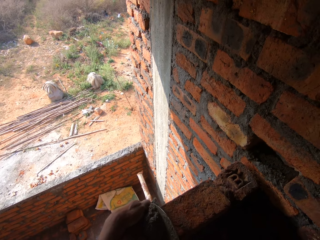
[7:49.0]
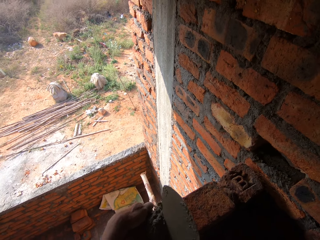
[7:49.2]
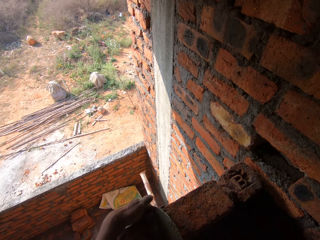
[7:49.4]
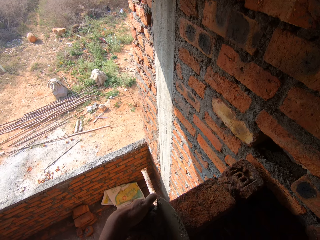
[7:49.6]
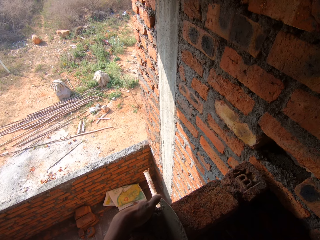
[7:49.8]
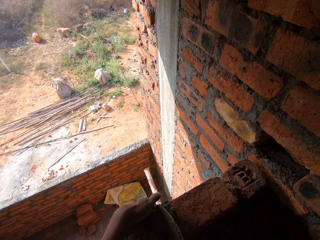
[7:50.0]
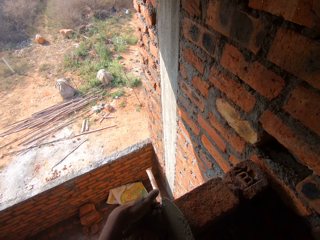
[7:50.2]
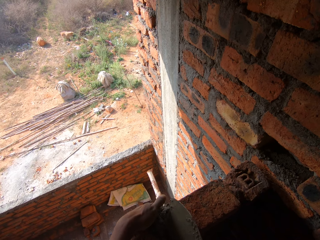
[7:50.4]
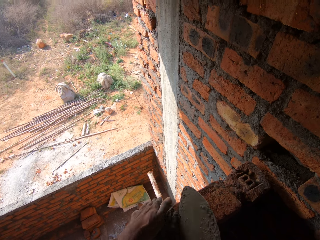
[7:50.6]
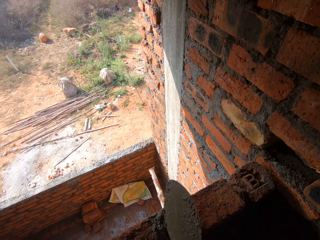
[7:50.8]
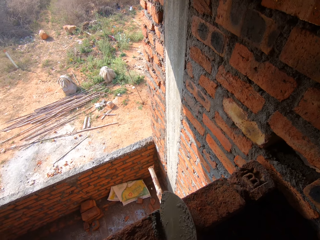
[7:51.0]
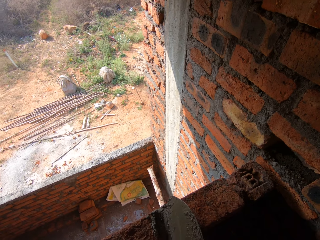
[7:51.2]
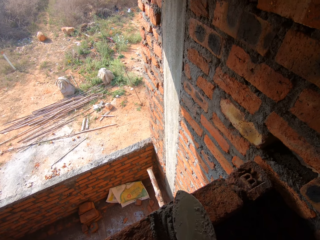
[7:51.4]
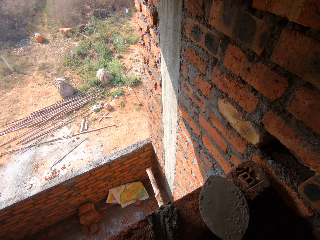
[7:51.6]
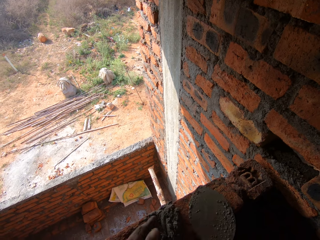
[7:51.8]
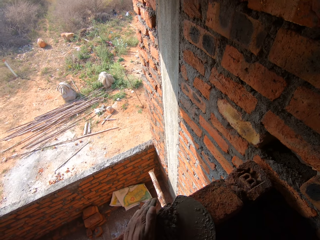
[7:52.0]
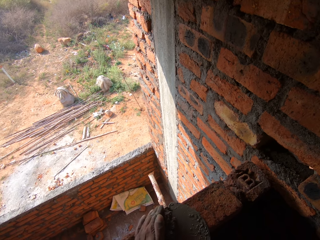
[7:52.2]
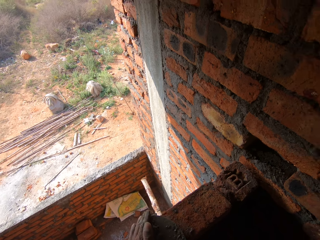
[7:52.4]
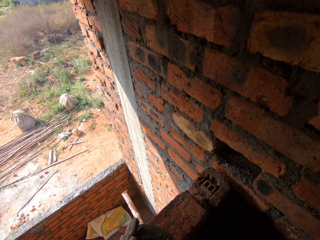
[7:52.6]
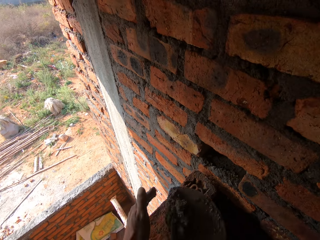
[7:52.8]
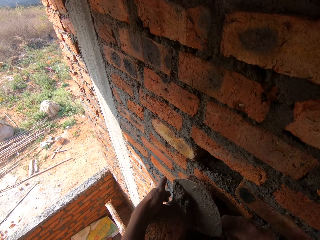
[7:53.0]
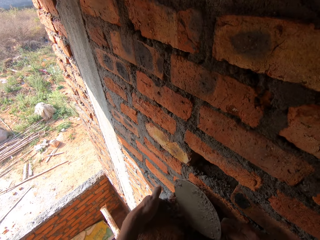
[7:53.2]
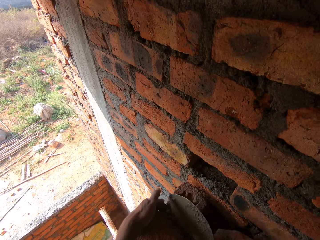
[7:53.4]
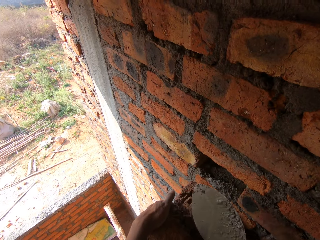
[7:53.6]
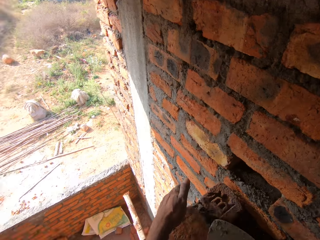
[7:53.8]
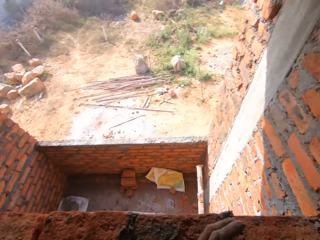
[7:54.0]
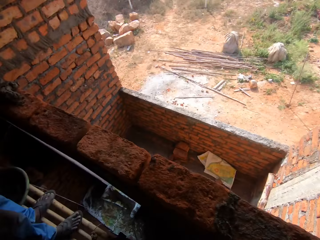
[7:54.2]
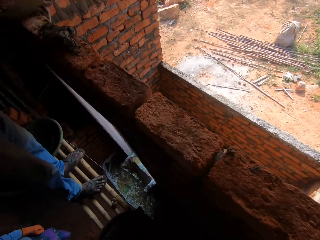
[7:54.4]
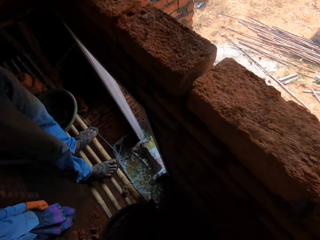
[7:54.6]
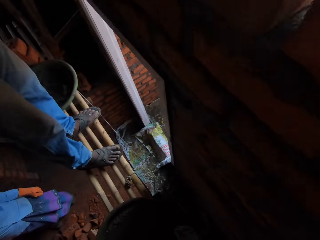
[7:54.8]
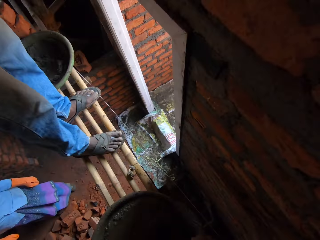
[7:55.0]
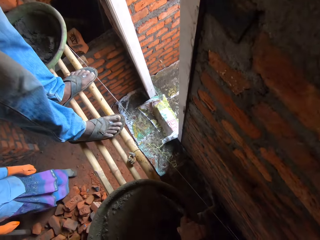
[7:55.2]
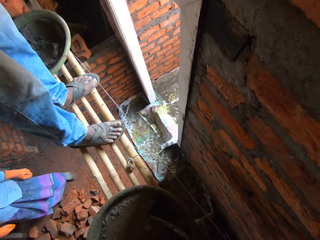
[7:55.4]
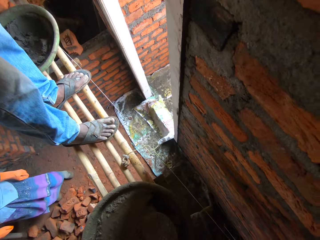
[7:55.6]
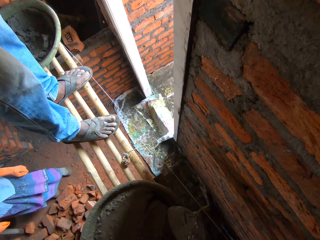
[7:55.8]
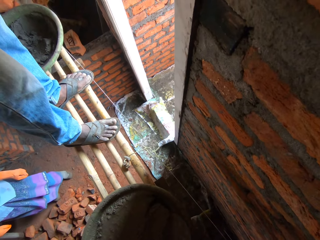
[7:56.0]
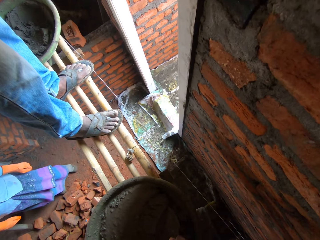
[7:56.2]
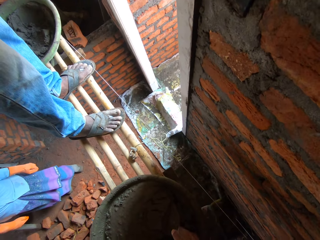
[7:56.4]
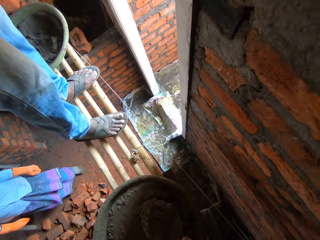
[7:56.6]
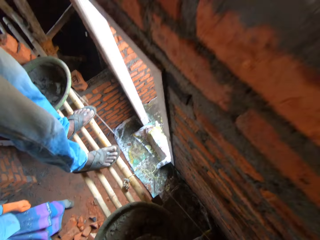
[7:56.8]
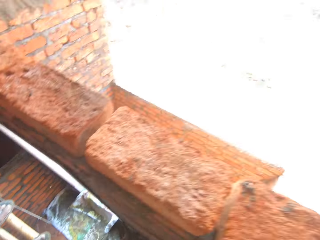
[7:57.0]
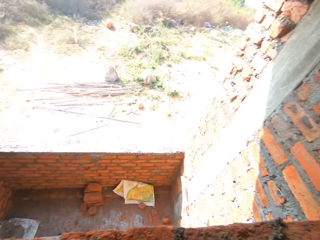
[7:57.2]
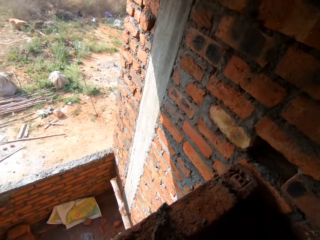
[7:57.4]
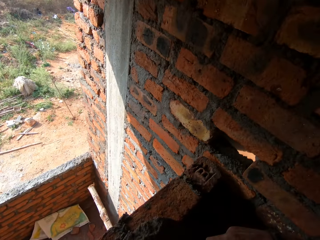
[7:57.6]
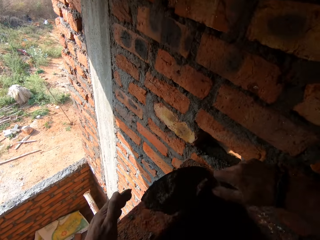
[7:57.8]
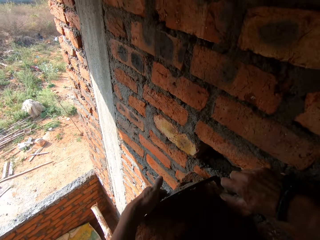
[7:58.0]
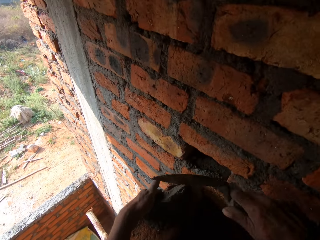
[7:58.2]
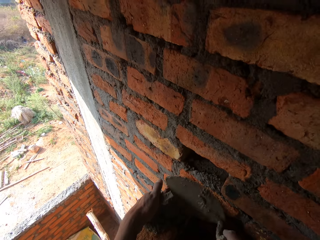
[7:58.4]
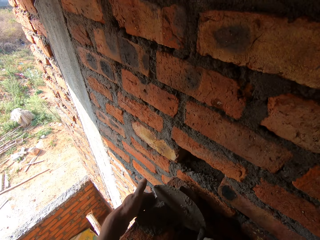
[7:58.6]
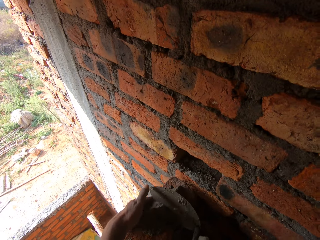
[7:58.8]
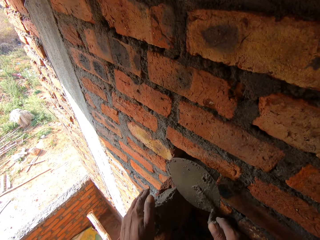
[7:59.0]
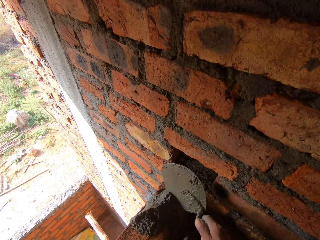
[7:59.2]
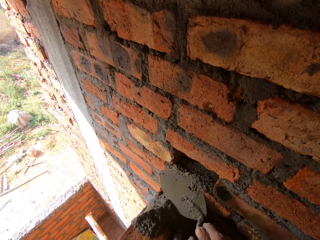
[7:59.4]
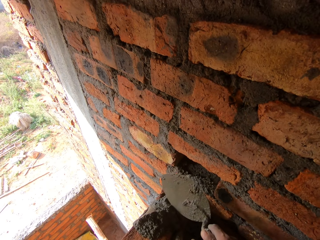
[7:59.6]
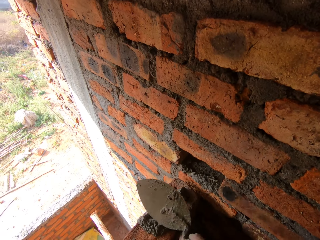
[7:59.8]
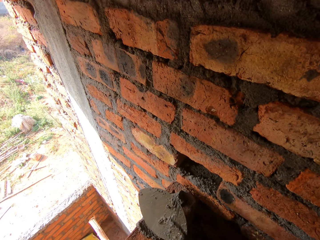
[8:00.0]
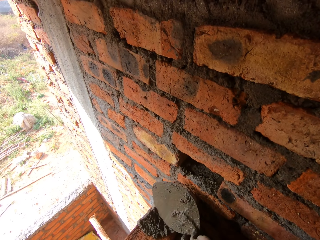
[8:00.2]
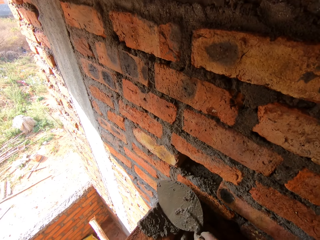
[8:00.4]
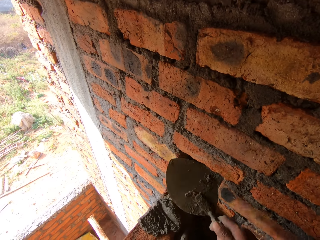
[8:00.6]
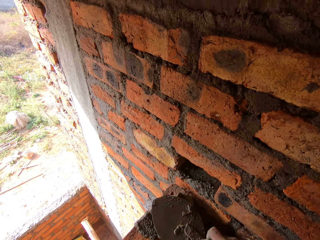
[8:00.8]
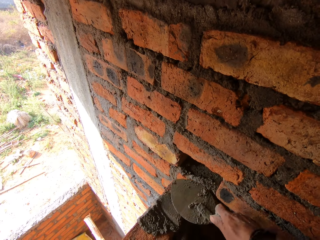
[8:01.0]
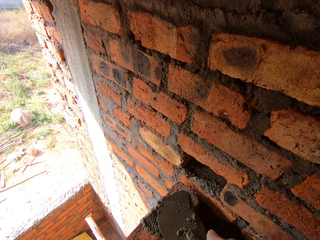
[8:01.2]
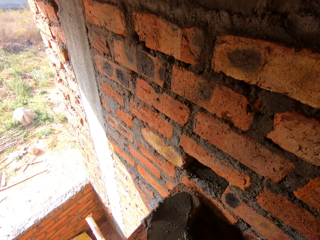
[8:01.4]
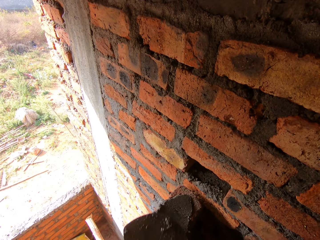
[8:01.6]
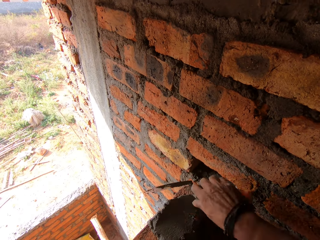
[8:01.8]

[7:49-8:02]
The camera wearer scoops the concrete with a brick trowel. They apply the concrete on the brick with the brick trowel.

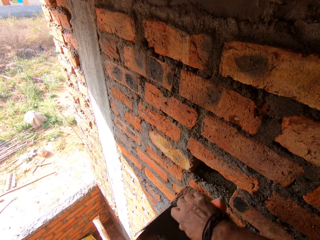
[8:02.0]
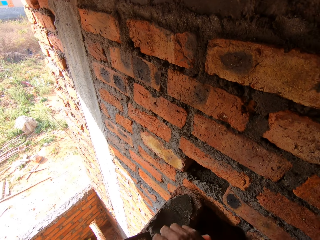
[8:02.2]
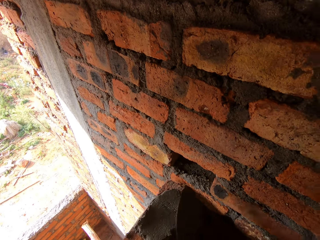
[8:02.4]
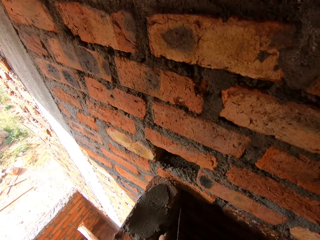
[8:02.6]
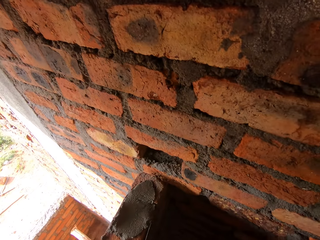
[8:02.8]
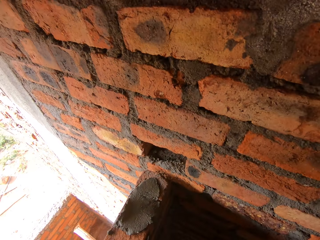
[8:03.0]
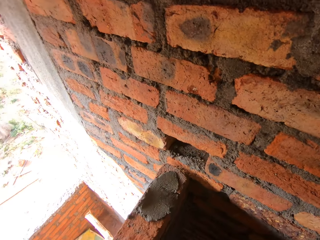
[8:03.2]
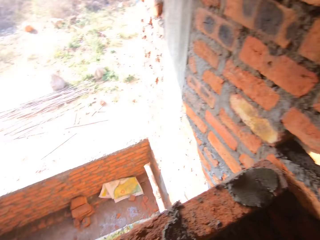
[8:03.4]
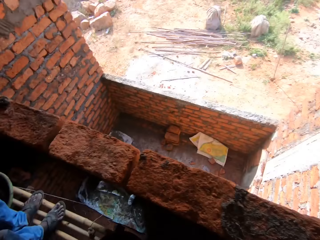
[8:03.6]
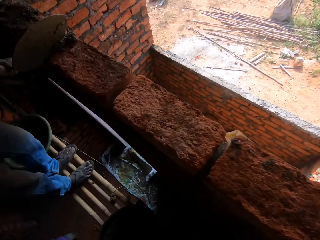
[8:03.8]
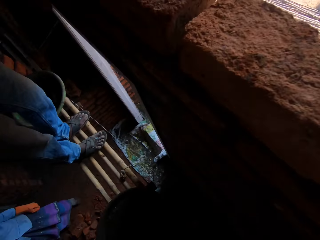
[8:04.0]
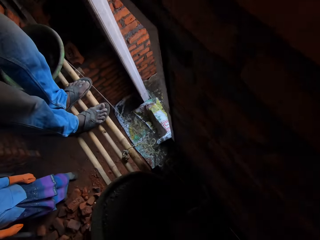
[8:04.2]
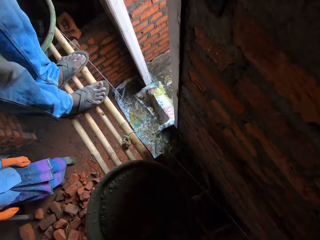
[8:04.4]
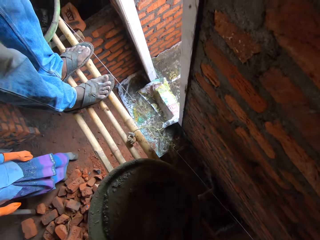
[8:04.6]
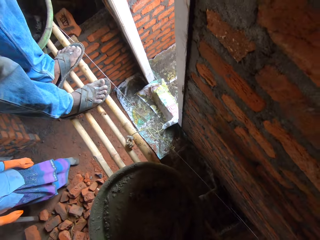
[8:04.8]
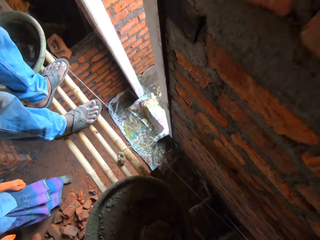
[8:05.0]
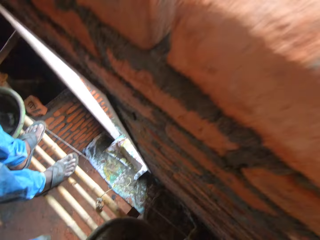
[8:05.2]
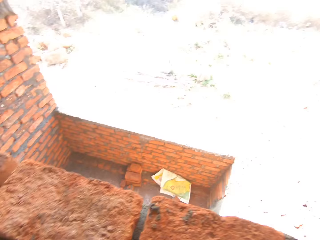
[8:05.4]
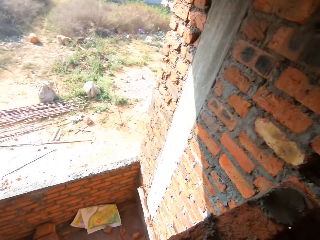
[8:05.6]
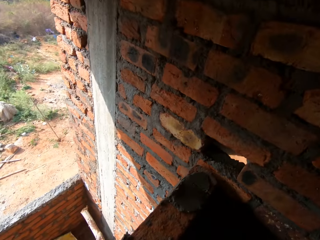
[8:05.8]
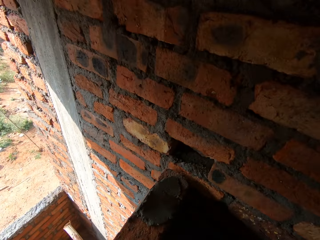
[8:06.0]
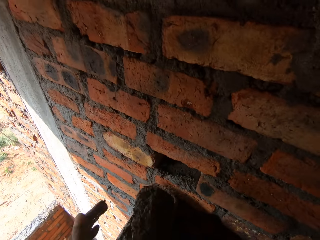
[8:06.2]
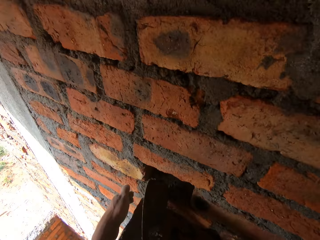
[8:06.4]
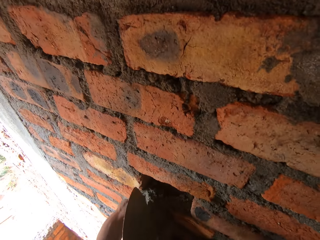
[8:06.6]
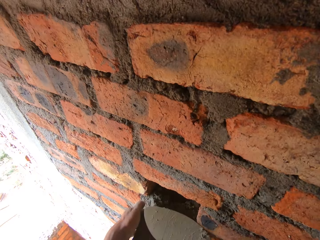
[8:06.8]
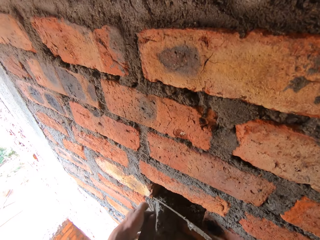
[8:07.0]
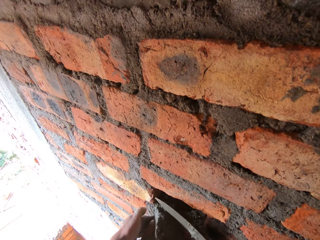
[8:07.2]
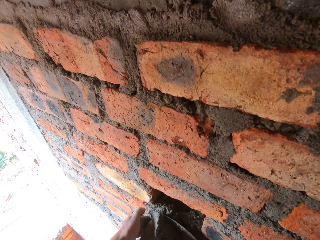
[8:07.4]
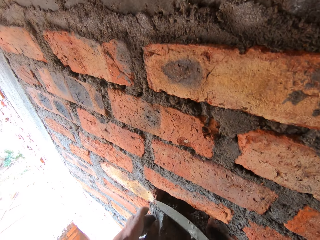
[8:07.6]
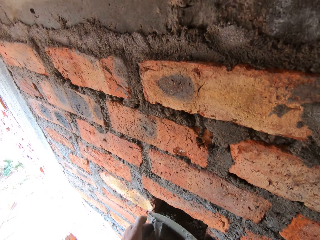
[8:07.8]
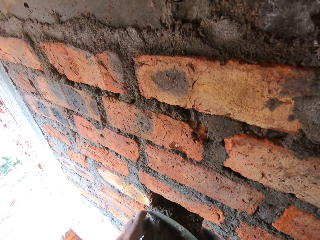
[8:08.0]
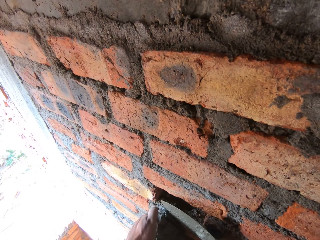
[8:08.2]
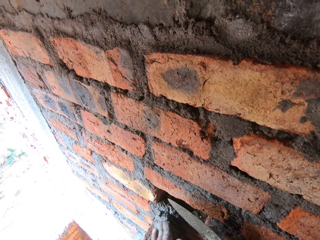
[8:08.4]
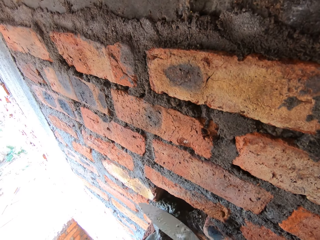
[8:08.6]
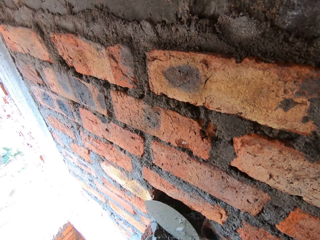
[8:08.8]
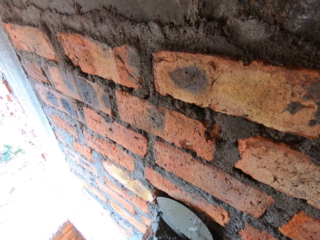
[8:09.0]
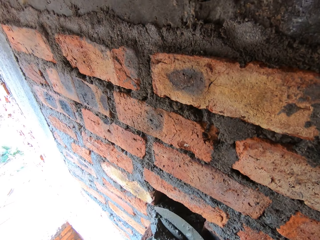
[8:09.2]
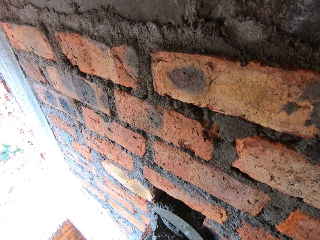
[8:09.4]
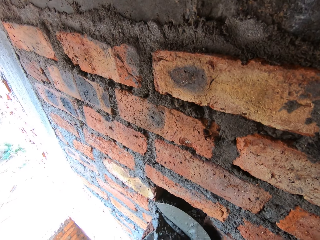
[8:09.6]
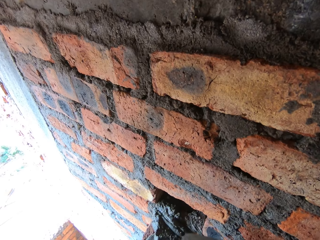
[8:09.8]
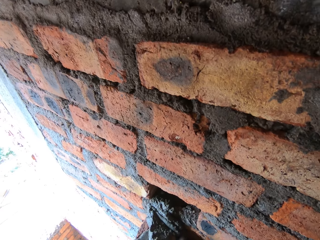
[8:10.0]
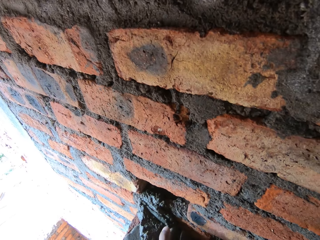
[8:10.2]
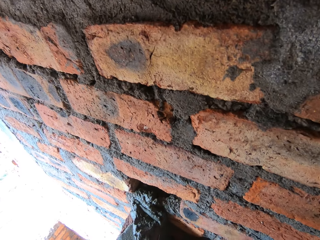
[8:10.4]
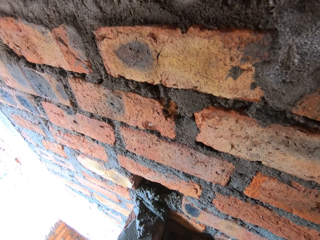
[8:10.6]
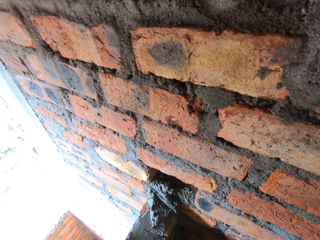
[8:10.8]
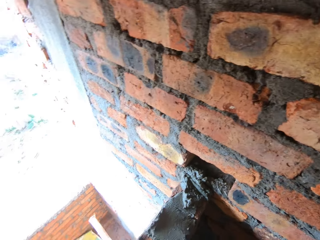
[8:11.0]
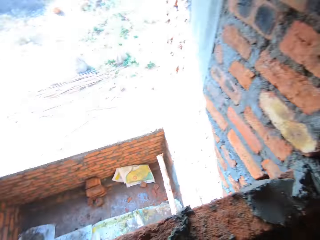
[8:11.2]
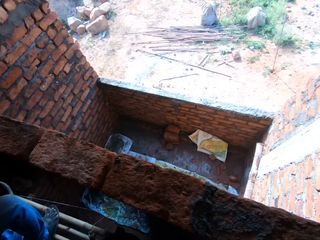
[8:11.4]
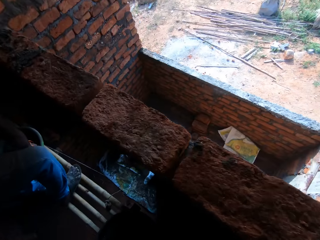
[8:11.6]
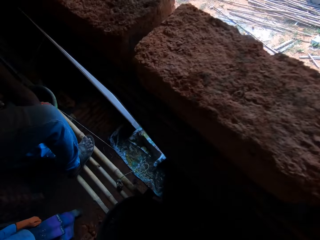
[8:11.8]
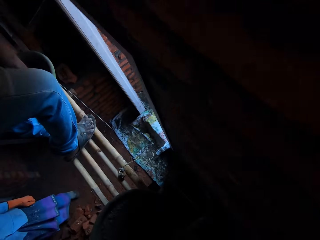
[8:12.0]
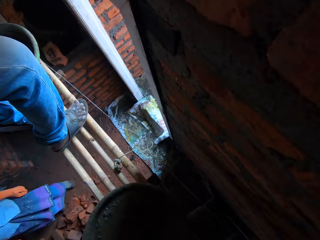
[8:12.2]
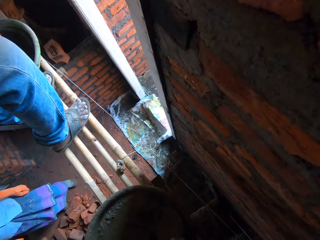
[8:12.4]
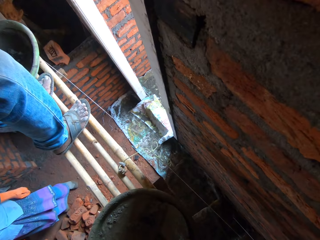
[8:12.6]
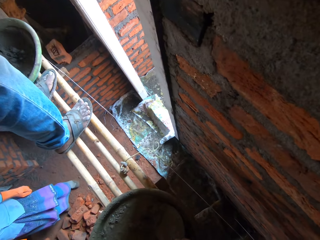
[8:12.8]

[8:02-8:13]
The camera wearer scoops the concrete with a brick trowel. They apply the concrete on the brick with the brick trowel.
